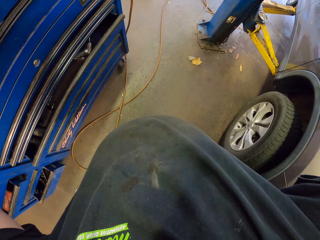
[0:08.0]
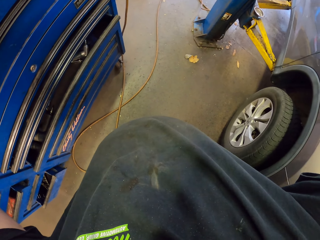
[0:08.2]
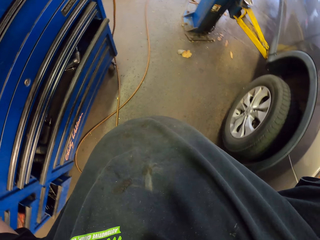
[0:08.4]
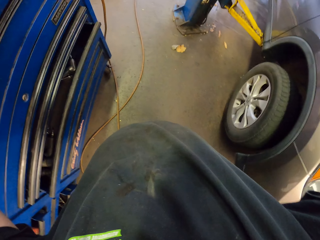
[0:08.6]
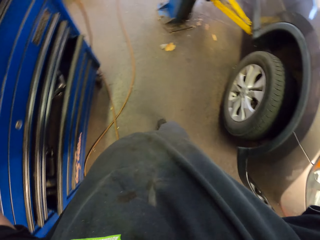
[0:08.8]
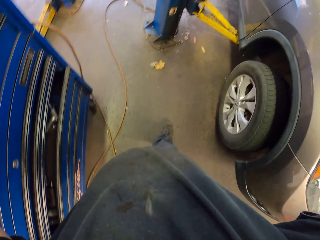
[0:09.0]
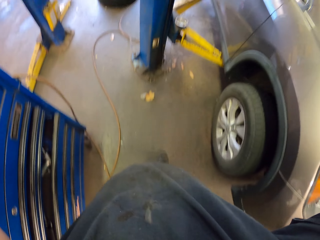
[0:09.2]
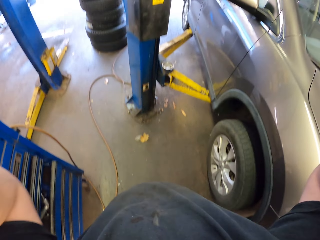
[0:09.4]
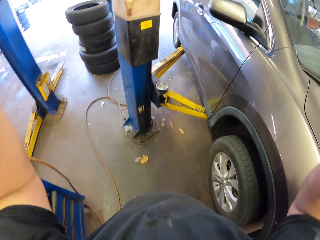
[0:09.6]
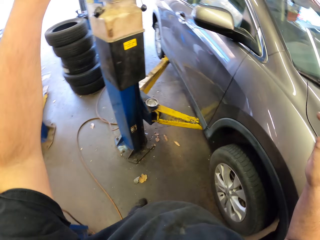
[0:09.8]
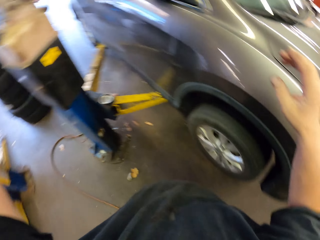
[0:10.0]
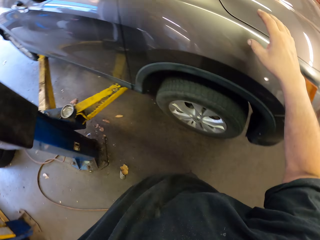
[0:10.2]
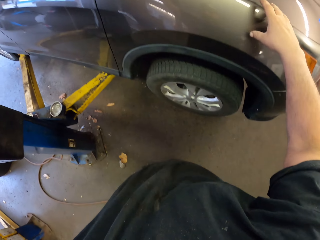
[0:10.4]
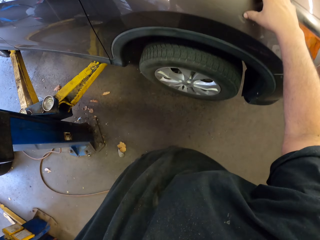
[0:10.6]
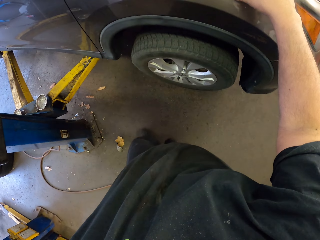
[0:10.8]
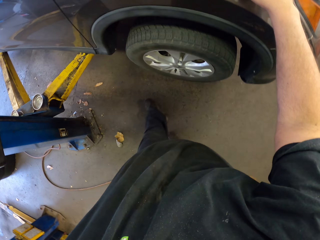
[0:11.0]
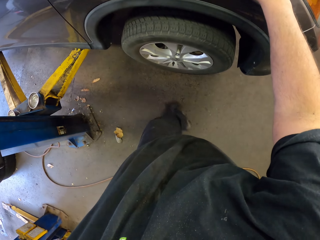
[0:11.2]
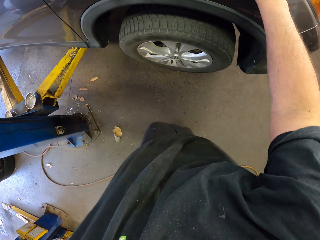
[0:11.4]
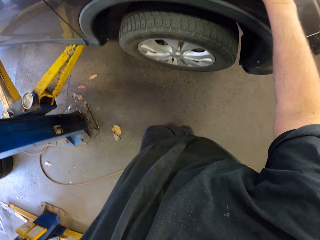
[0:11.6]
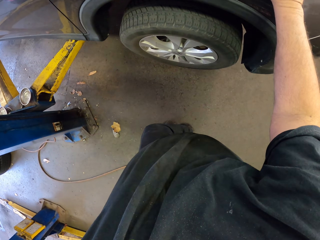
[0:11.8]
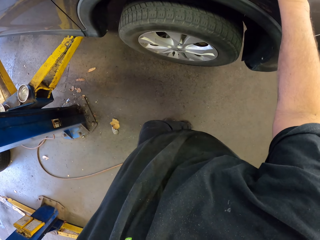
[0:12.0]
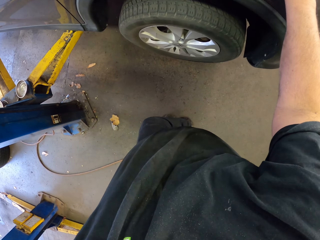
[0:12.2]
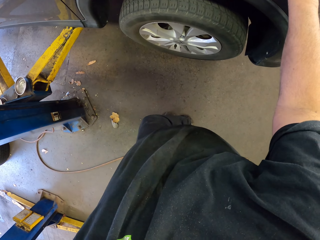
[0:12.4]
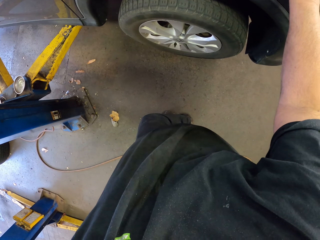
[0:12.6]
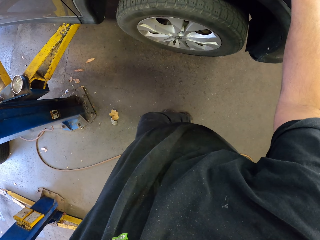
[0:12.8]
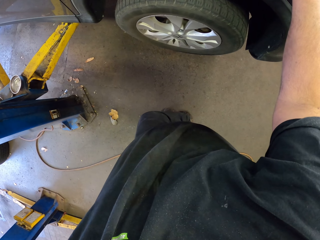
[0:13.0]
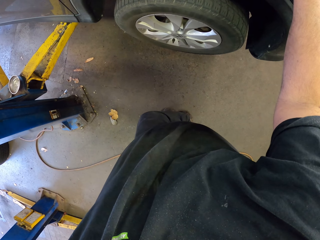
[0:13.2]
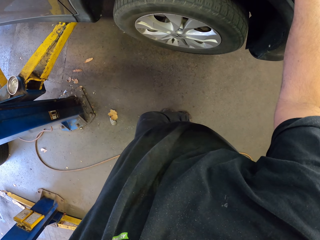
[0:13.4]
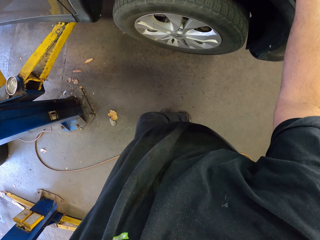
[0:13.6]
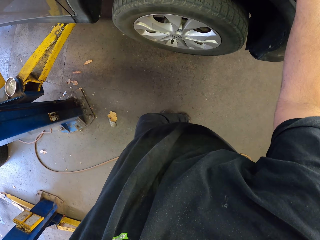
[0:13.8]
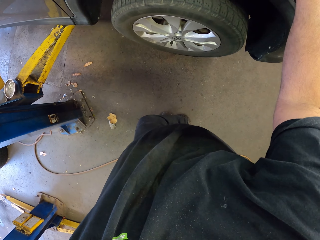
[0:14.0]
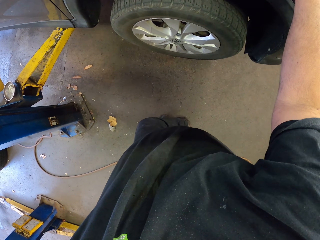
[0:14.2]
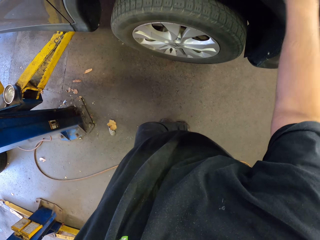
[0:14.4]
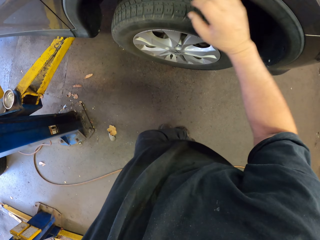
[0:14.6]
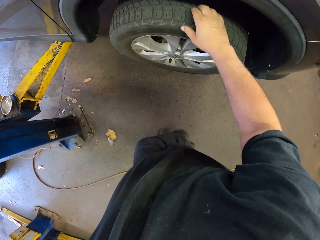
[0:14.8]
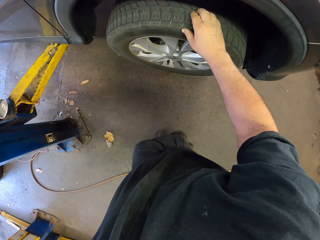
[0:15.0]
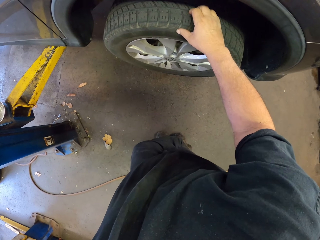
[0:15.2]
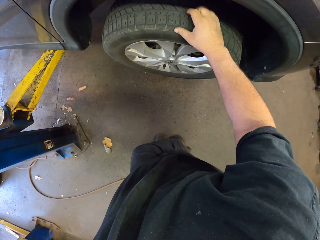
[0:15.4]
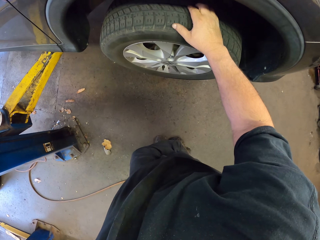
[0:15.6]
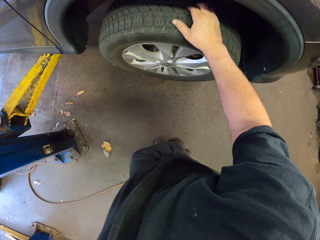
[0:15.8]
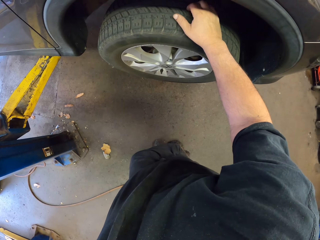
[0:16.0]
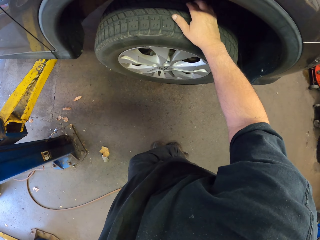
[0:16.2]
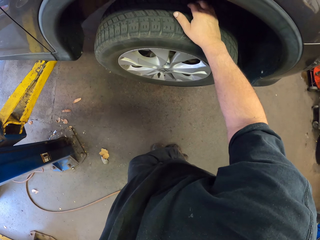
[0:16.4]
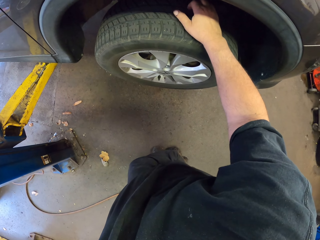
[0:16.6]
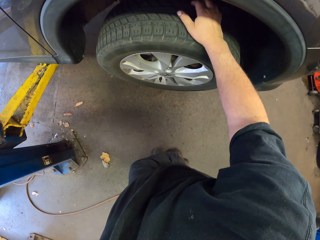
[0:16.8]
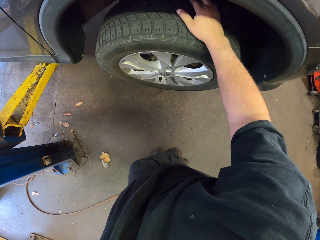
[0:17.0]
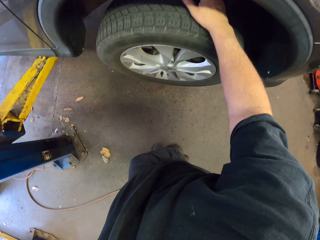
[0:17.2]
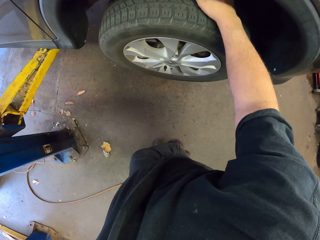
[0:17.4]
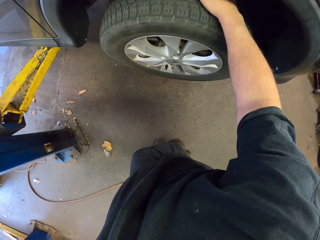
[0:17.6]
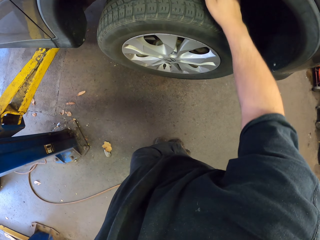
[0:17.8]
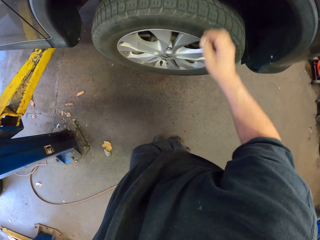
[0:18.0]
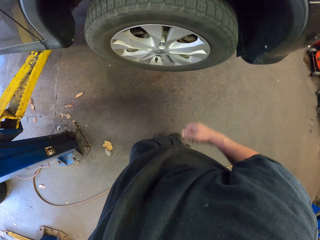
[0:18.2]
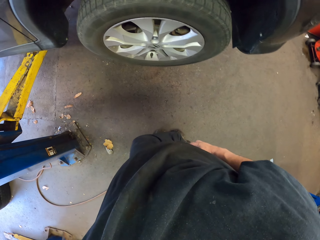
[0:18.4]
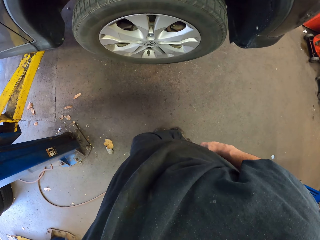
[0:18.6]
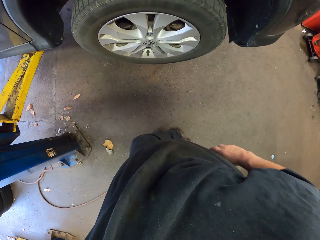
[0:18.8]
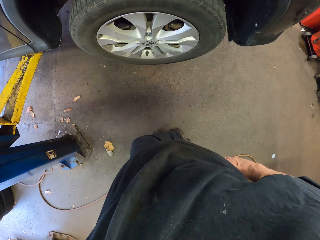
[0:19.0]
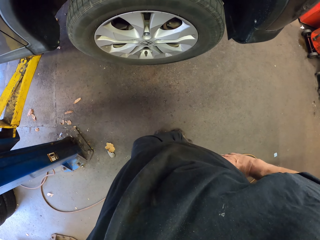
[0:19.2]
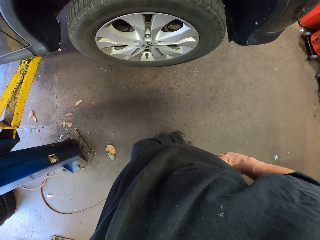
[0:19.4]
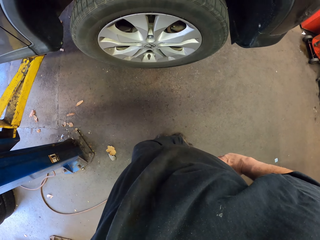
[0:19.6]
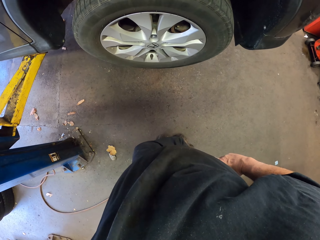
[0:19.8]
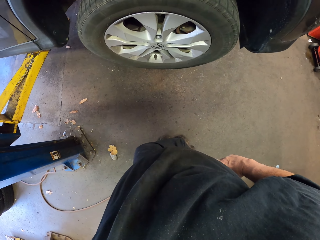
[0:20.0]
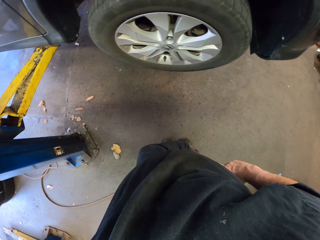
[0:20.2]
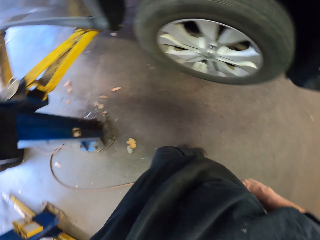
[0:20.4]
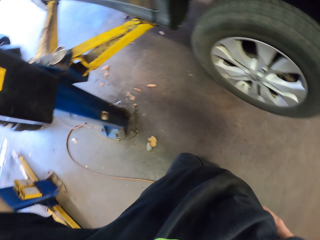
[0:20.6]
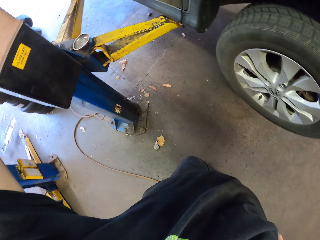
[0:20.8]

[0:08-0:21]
The camera wearer walks. He stands with his hand on the car. He touches the car tire. He puts his hand on his waist.

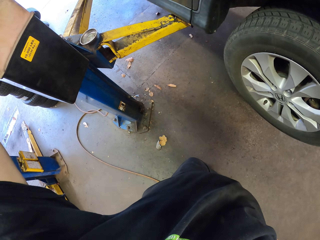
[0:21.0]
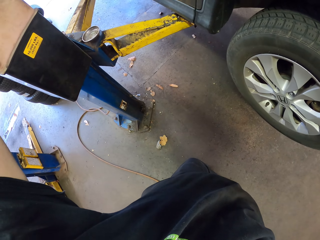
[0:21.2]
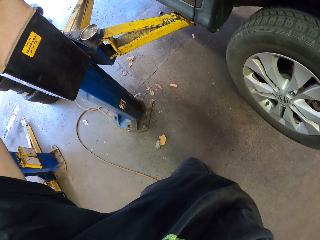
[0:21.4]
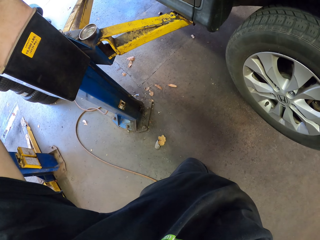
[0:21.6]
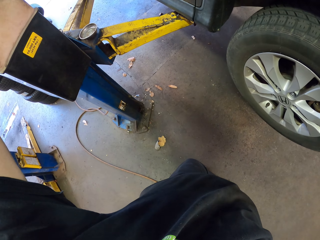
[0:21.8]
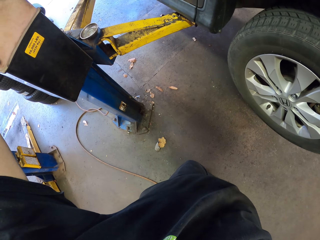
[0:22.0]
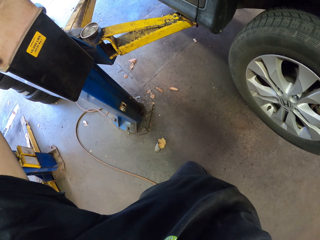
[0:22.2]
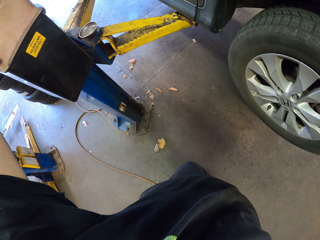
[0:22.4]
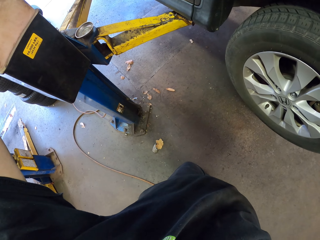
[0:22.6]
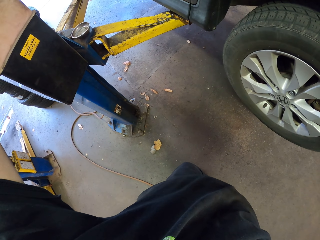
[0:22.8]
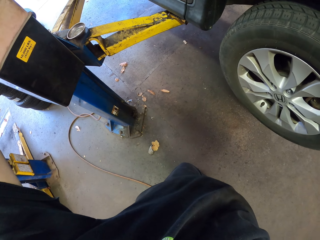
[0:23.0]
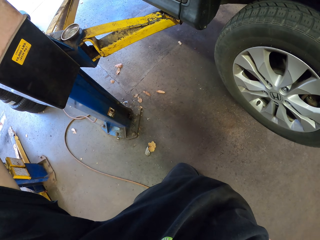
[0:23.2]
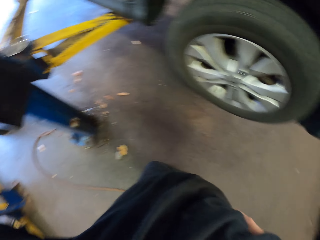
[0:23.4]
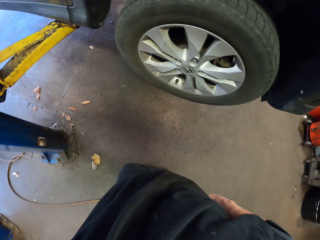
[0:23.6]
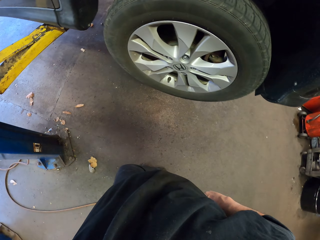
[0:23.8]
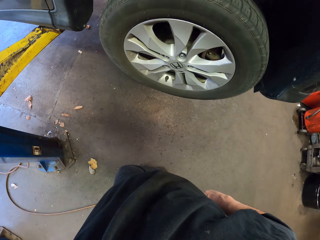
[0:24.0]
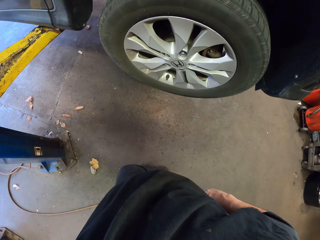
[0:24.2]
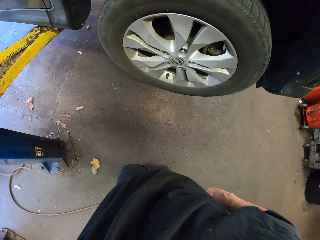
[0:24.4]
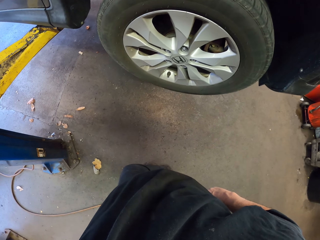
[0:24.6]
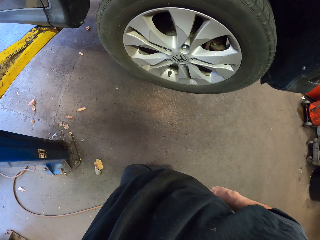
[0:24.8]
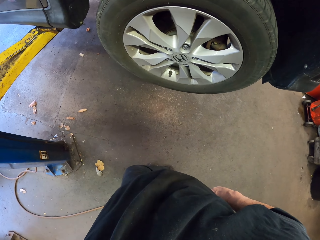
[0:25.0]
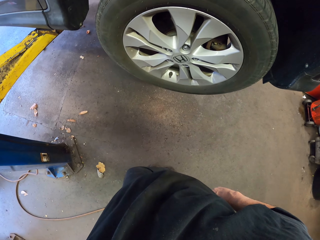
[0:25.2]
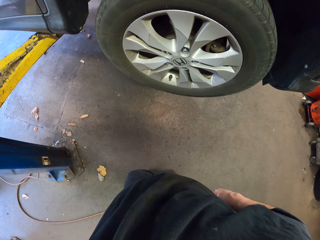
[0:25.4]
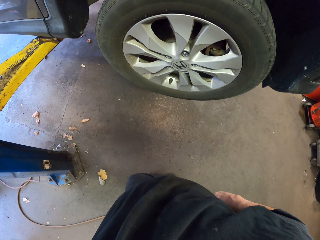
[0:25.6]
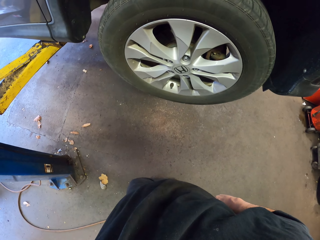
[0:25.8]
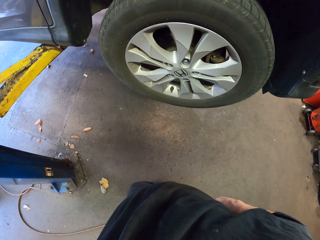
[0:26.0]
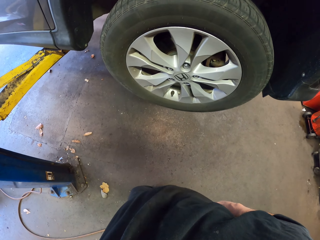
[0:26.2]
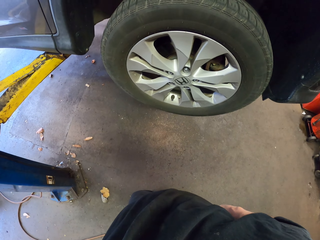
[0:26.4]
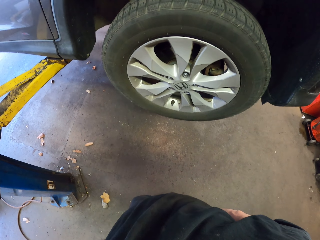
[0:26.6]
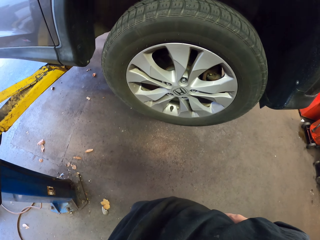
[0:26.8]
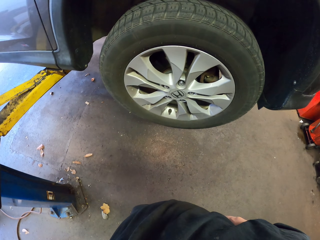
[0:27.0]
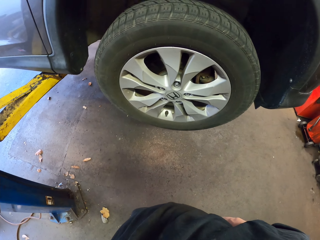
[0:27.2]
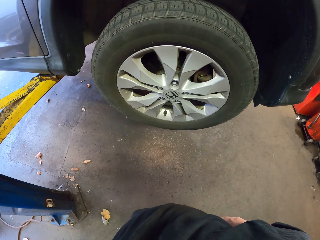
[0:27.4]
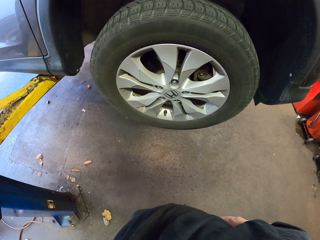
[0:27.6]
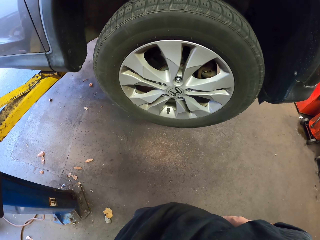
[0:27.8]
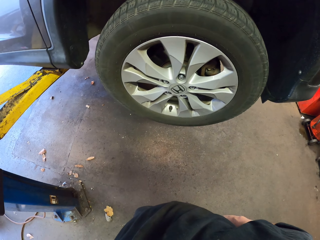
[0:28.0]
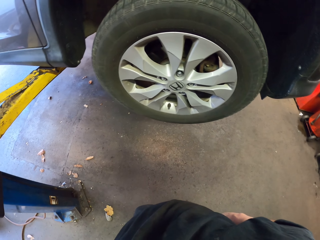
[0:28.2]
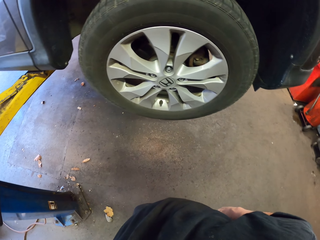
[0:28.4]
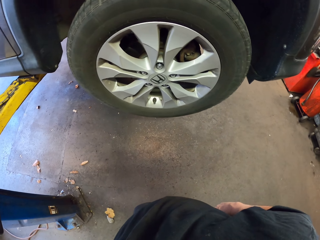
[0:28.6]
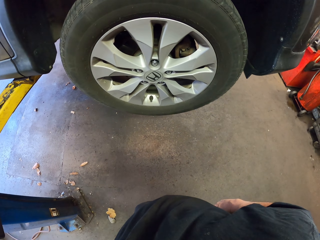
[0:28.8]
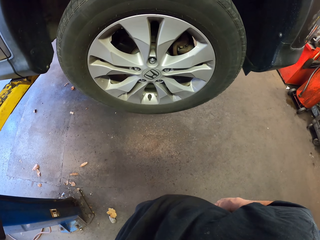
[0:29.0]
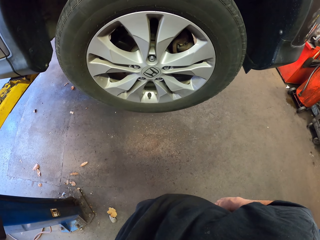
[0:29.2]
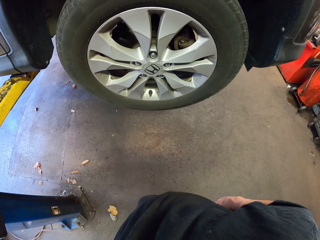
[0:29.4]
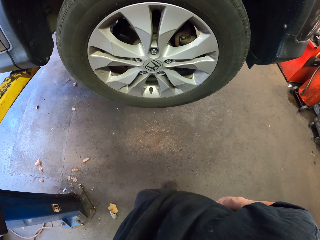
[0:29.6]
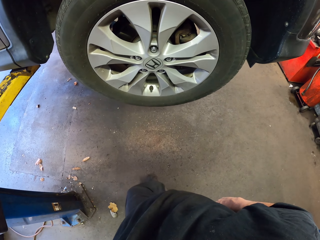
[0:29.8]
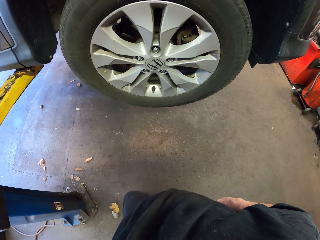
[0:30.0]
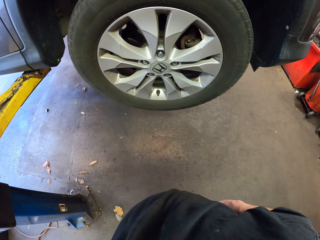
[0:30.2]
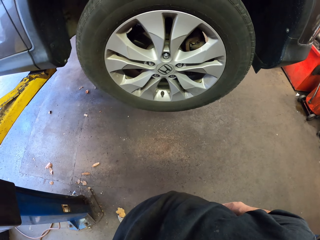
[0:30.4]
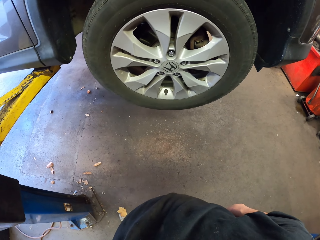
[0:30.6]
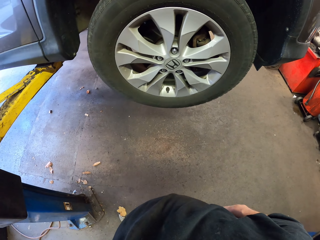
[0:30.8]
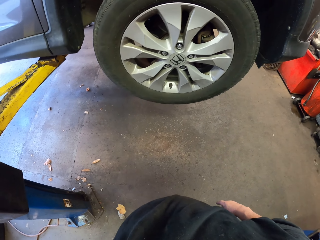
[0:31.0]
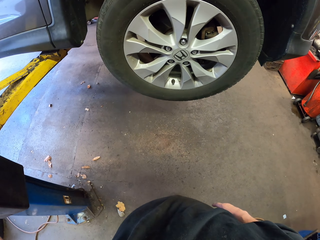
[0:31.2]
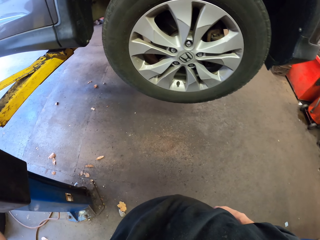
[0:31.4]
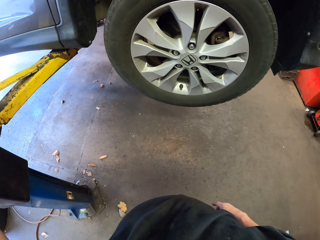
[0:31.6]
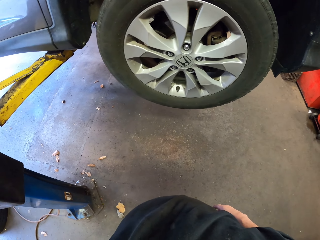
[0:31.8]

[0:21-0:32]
The camera wearer raises the car.
